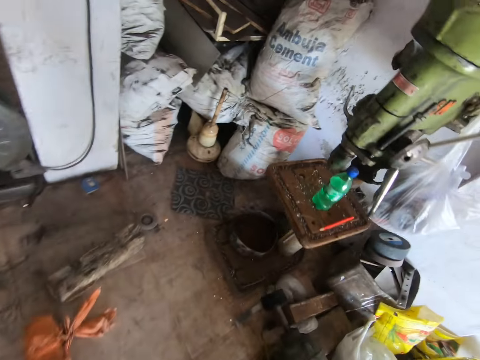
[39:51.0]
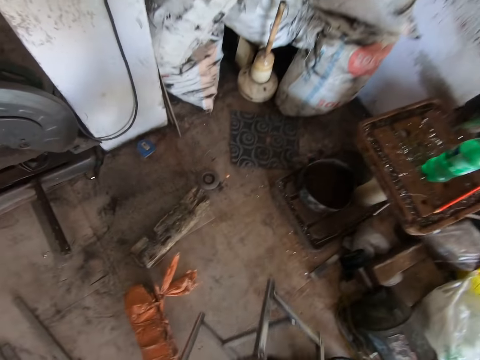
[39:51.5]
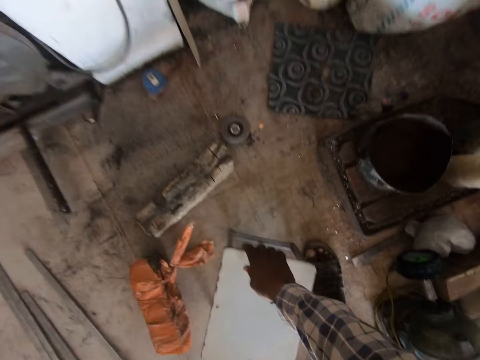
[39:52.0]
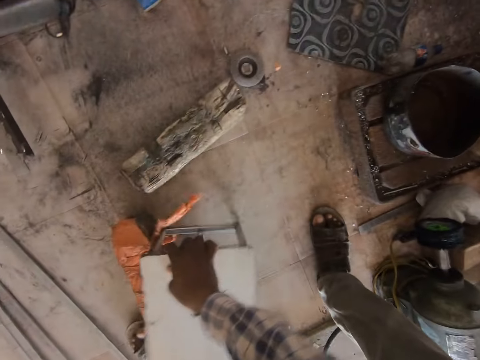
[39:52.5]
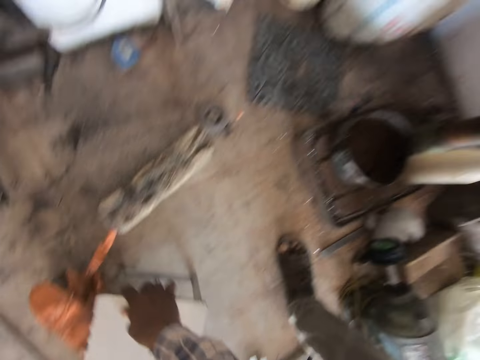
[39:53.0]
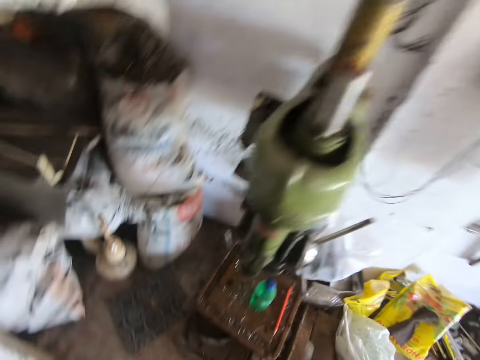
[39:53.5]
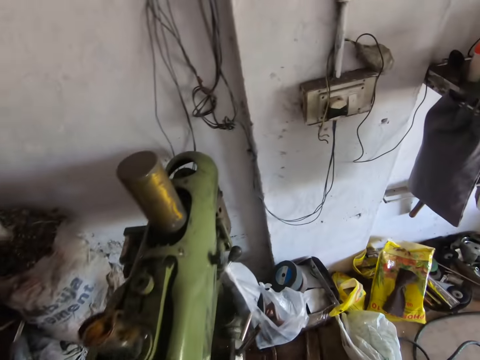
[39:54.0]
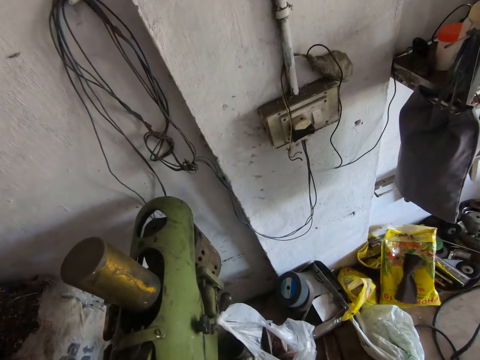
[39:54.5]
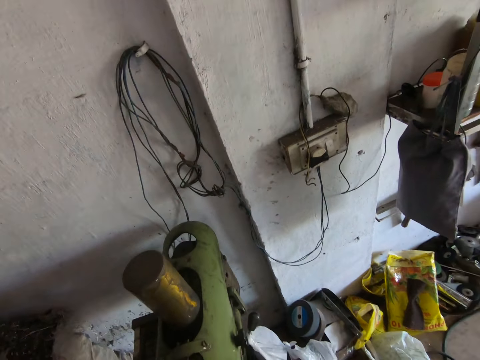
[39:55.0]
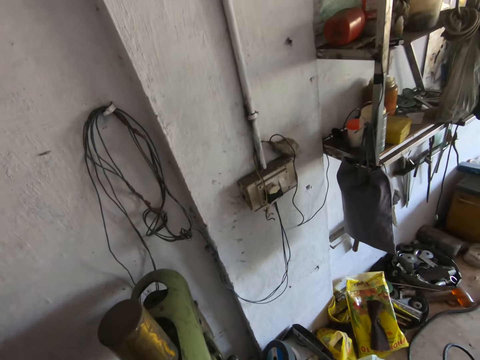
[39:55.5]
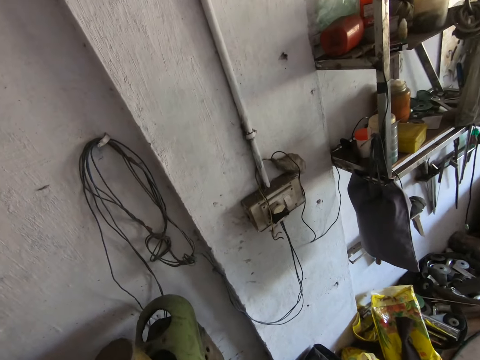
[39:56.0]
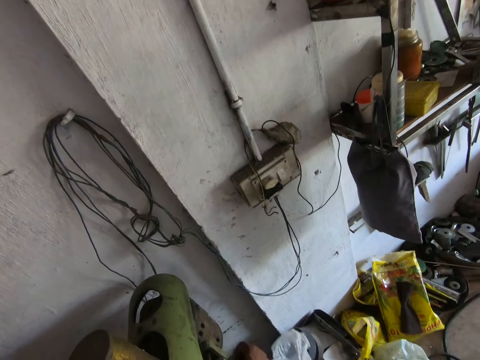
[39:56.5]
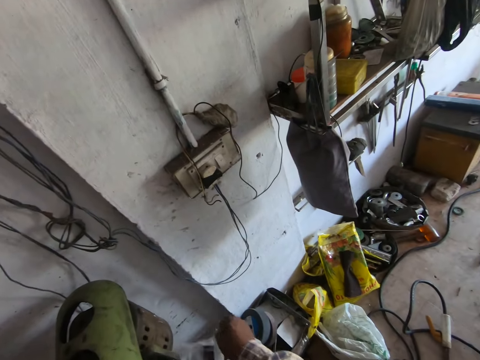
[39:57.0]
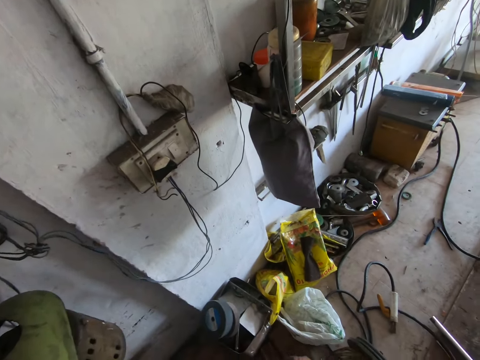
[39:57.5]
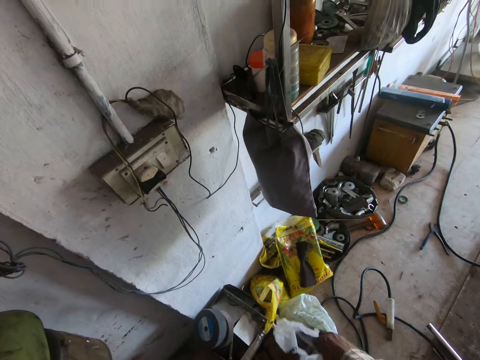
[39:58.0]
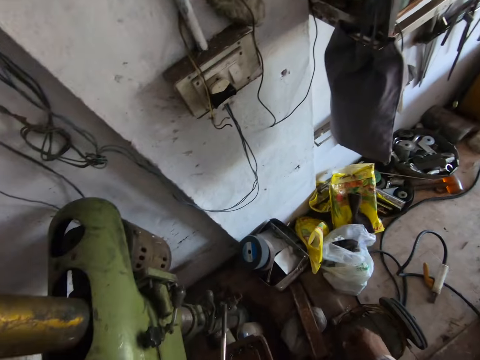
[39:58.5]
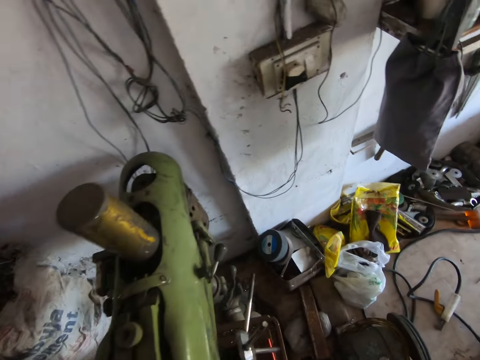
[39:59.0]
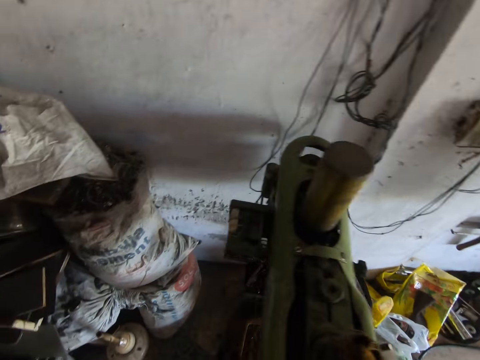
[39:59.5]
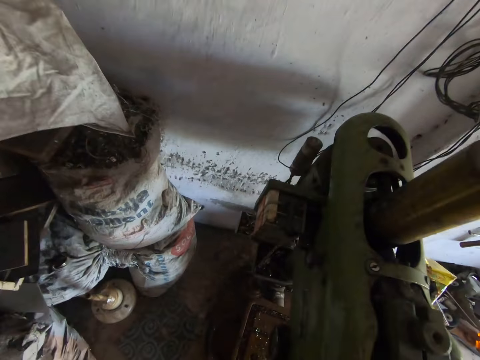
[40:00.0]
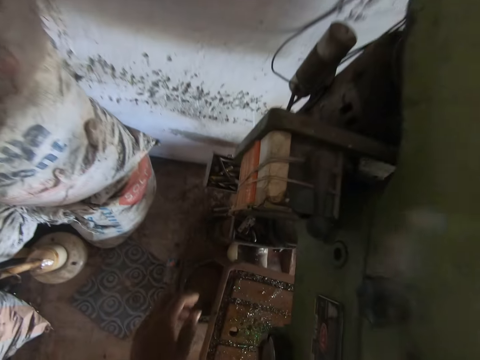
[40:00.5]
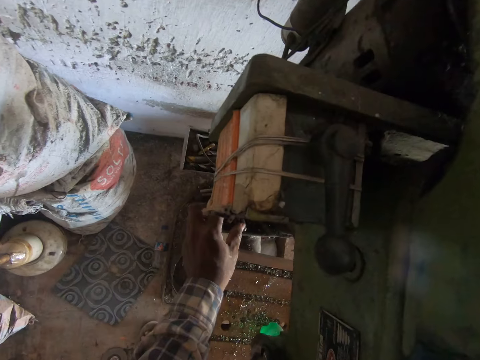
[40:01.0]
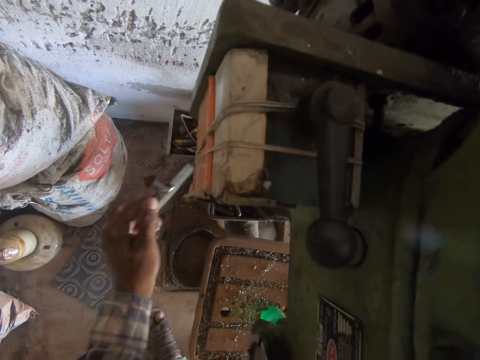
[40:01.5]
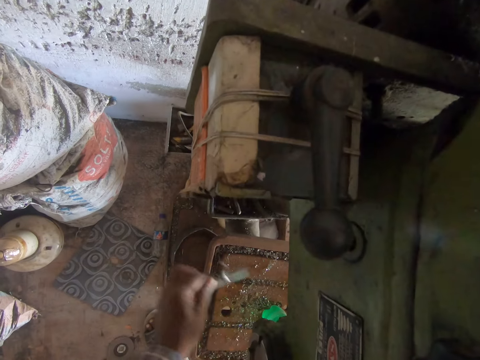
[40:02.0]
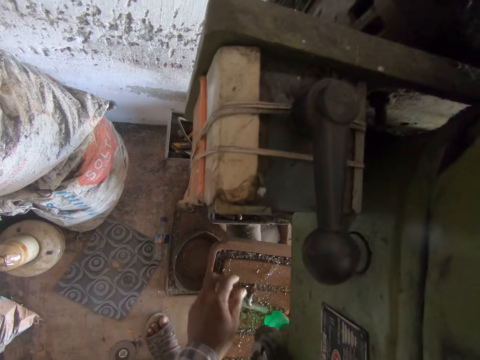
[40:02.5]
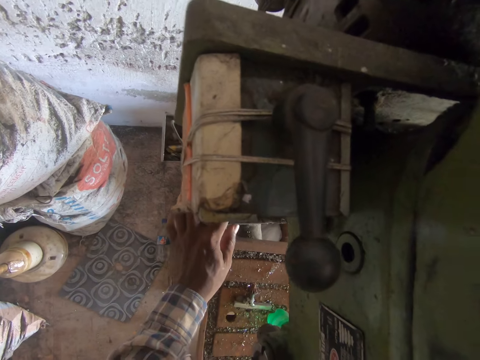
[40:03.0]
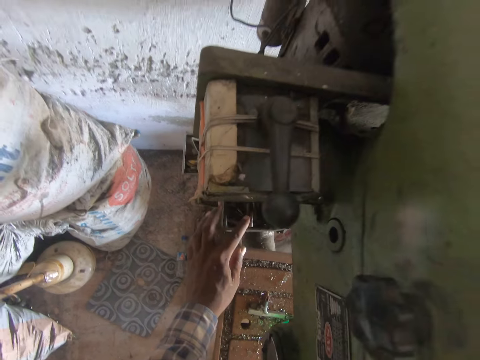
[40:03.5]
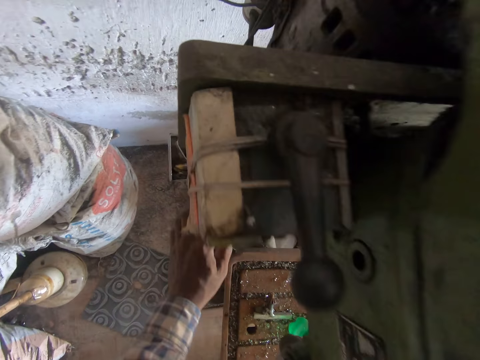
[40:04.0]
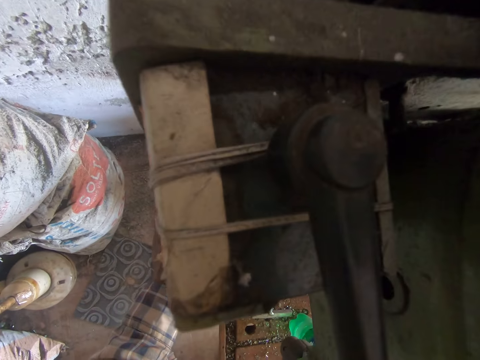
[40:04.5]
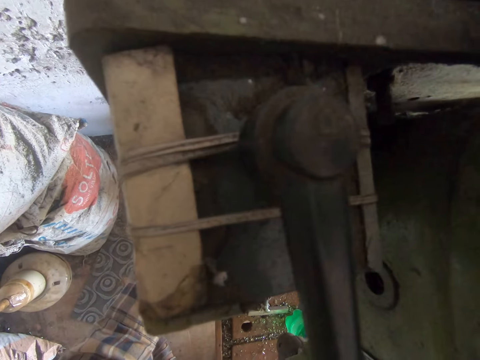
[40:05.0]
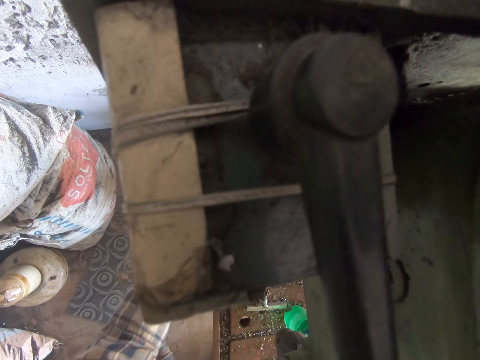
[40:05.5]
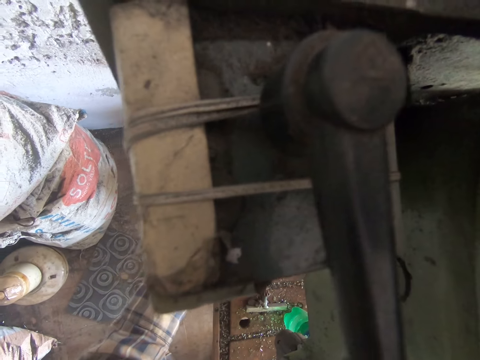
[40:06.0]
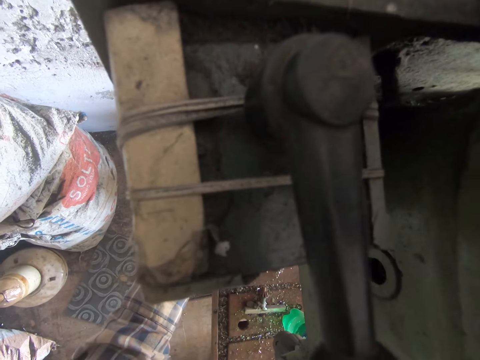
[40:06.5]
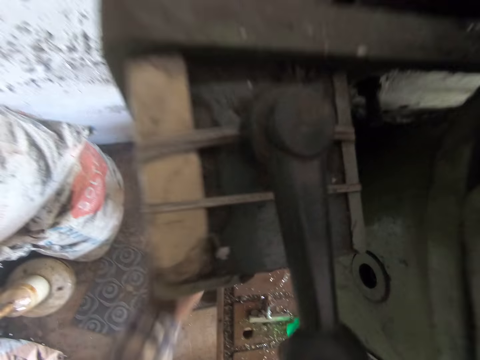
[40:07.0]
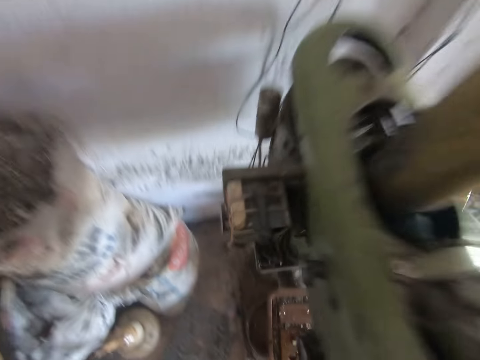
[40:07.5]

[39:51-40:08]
The camera wearer drops a stool on the floor with both hands. He looks around the area. He picks up a paper with his hand. He drops a nylon bag or the paper on the floor with his right hand. He picks up a drum key from the pocket of a welding machine with his left hand. He drops the drum key on the welding machine with his left hand. He touches something with his hand.

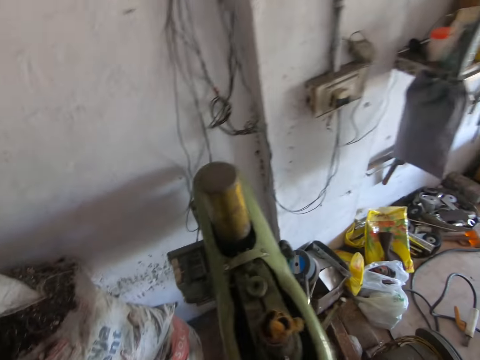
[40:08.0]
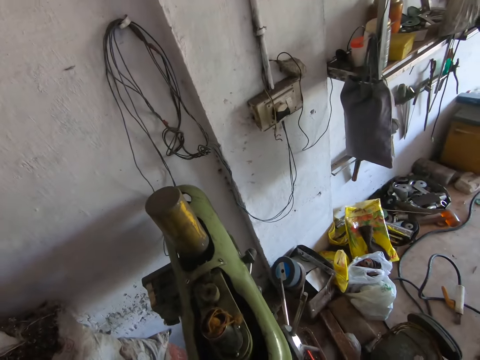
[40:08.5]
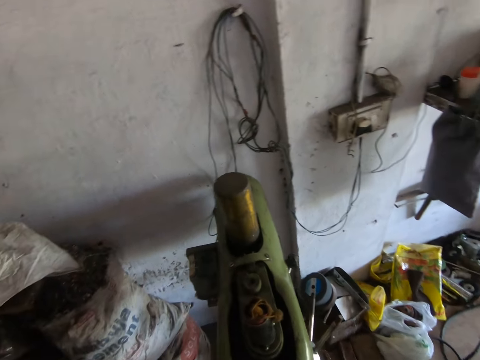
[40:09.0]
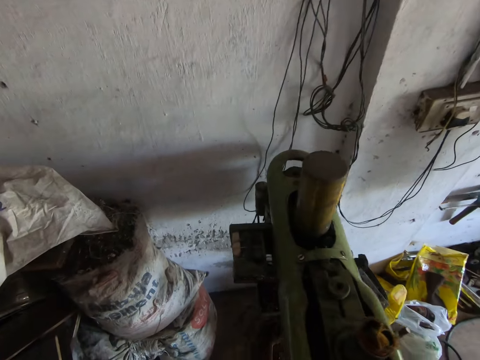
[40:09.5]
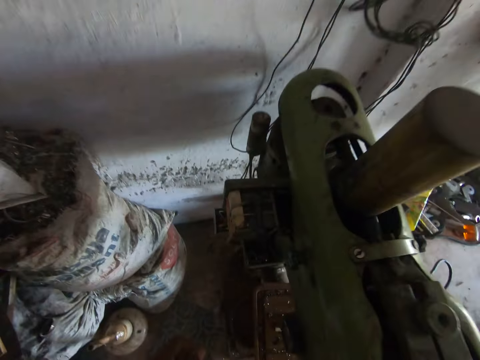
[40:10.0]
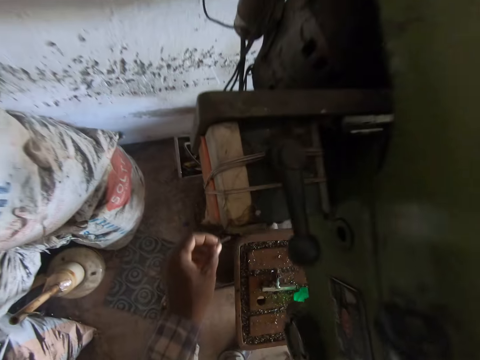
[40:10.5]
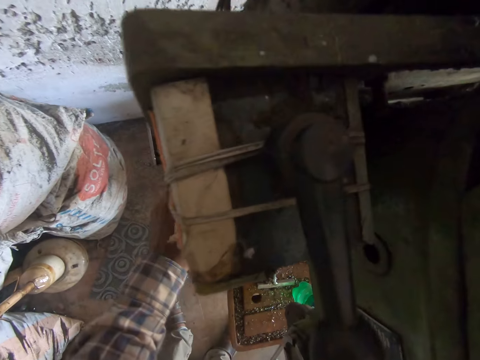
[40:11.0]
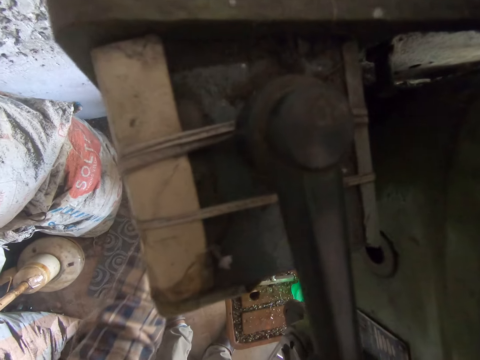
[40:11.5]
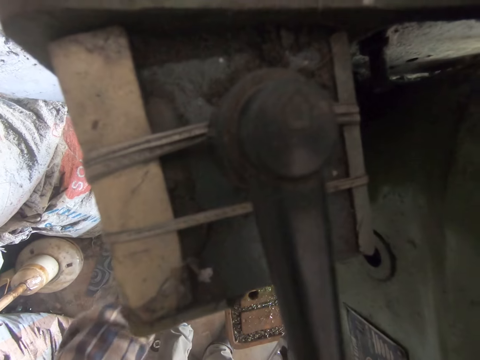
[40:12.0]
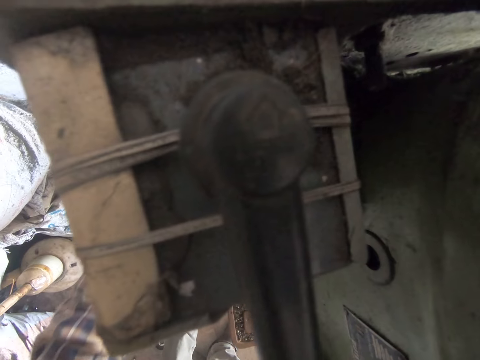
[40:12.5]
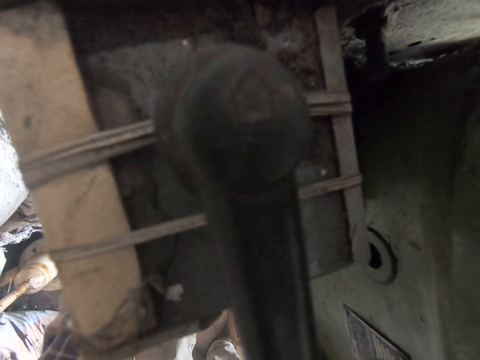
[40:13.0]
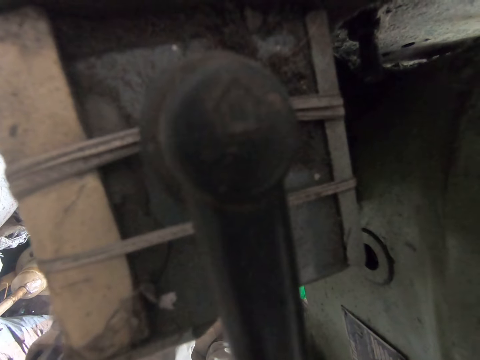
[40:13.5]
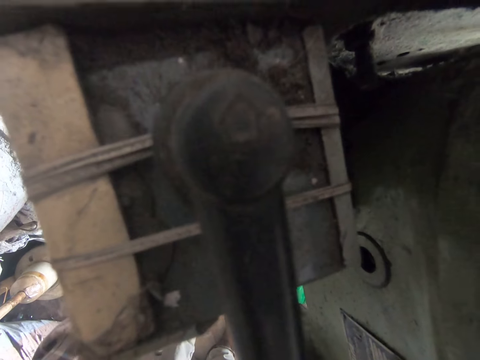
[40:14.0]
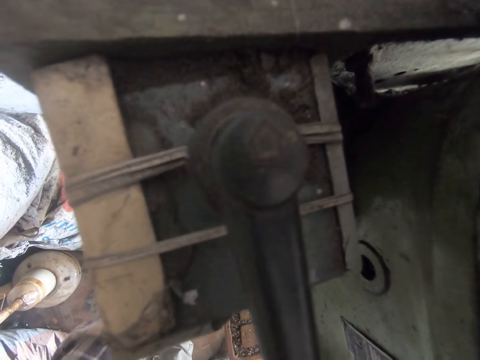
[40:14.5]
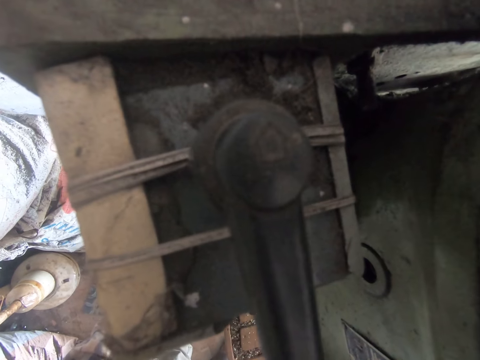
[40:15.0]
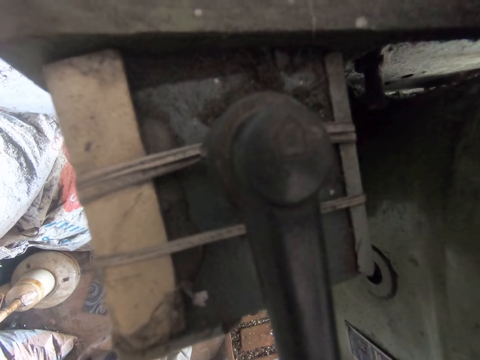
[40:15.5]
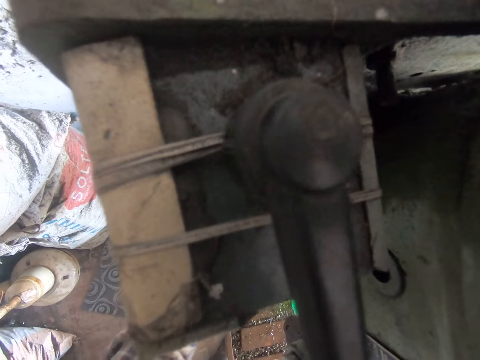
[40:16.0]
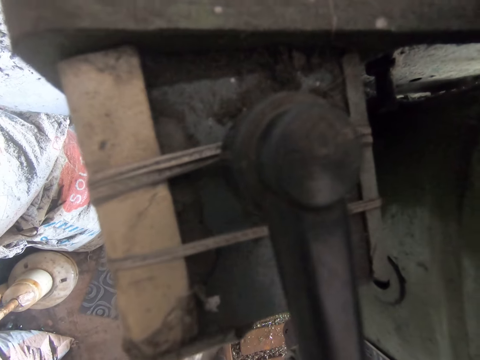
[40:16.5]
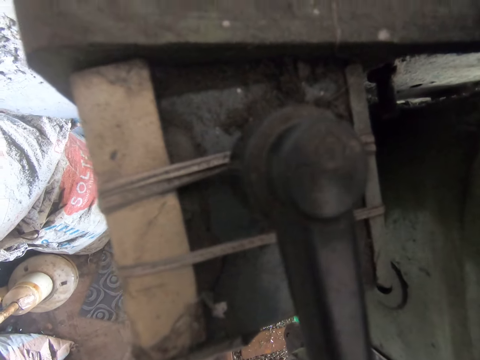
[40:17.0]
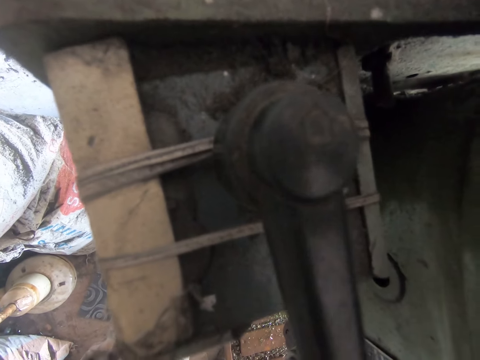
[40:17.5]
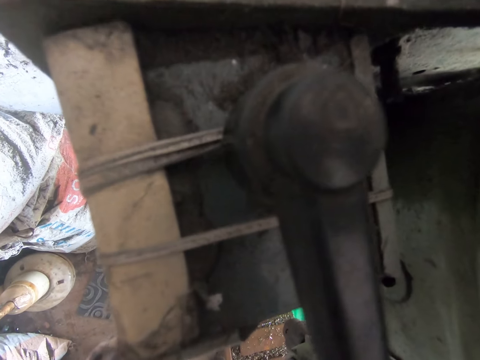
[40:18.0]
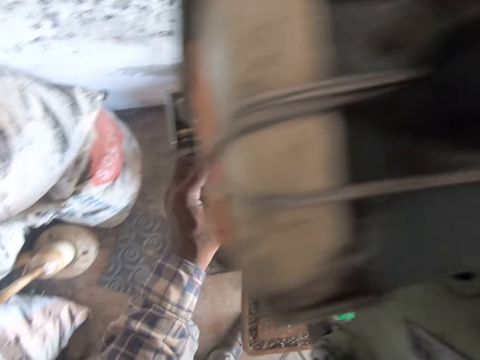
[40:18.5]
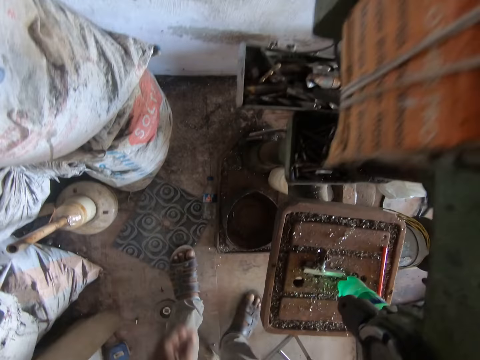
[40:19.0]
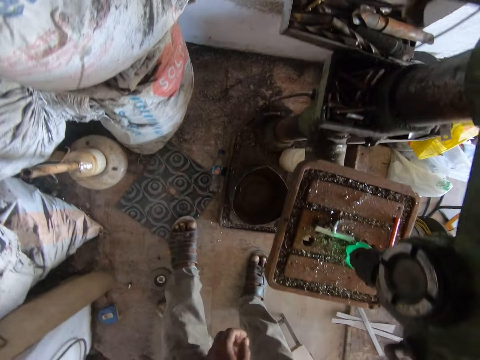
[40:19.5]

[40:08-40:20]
The camera wearer does something with his hand. He reaches into the pocket of the welding machine with his left hand.
